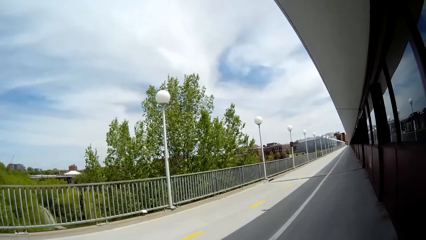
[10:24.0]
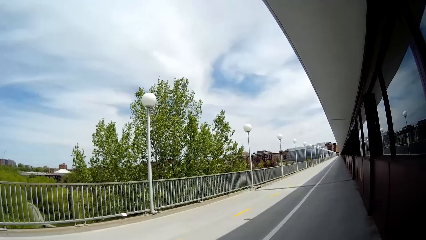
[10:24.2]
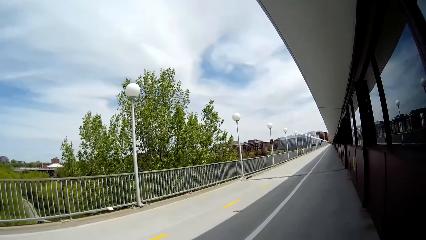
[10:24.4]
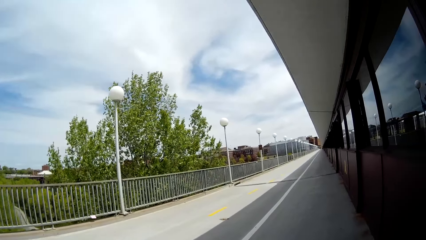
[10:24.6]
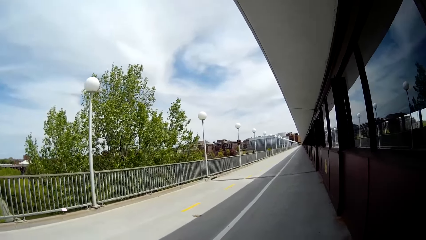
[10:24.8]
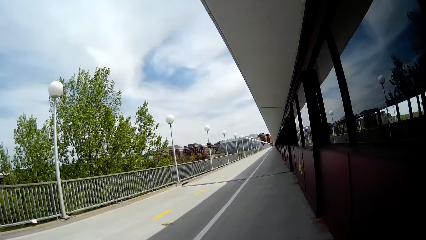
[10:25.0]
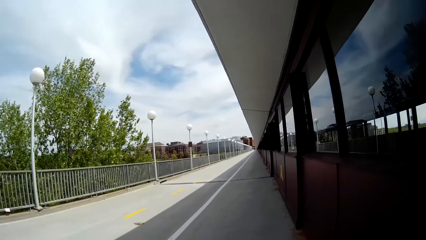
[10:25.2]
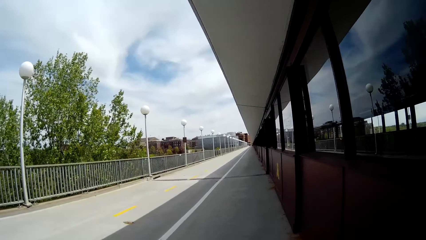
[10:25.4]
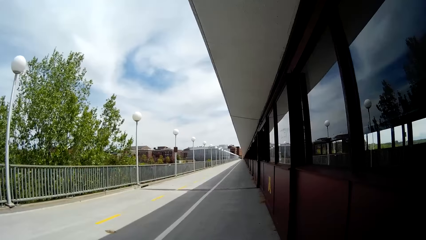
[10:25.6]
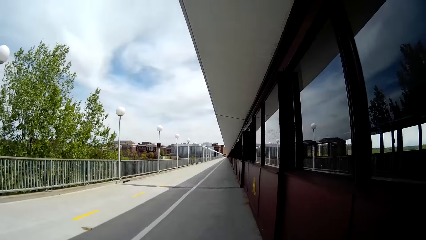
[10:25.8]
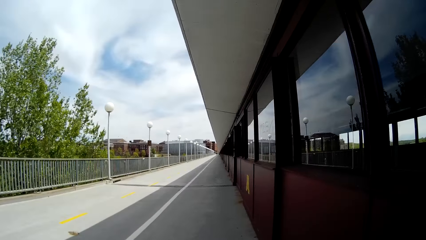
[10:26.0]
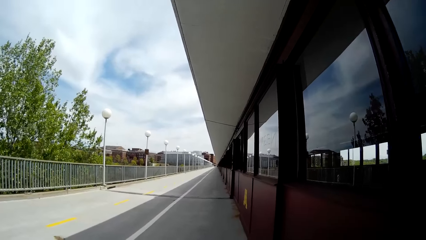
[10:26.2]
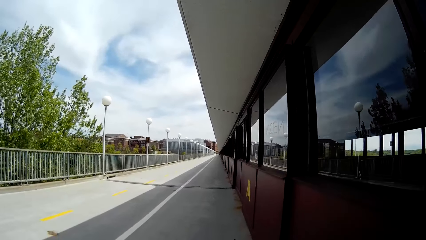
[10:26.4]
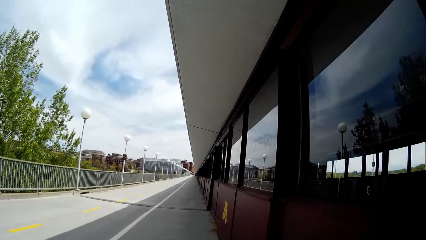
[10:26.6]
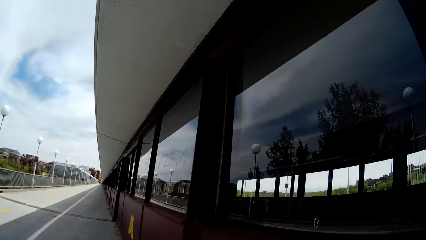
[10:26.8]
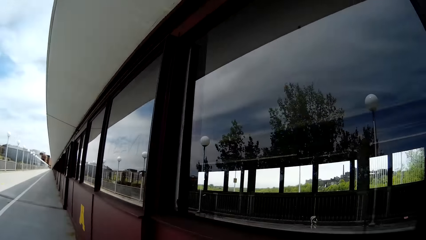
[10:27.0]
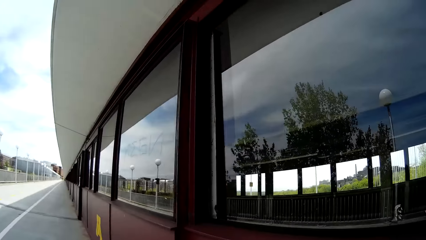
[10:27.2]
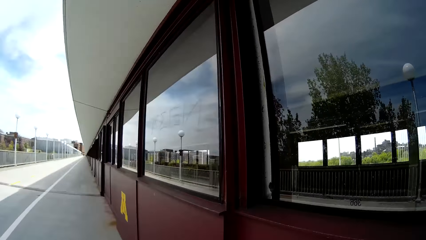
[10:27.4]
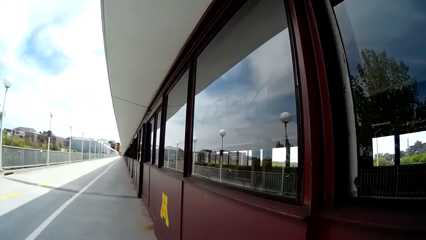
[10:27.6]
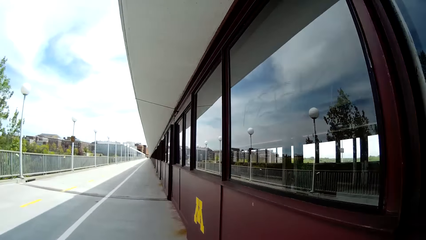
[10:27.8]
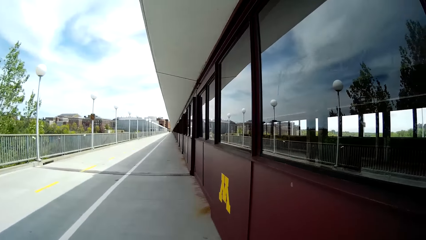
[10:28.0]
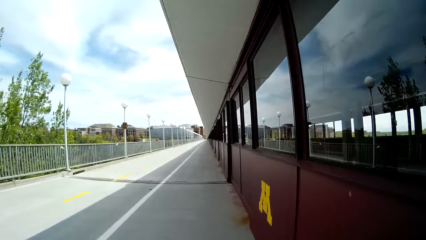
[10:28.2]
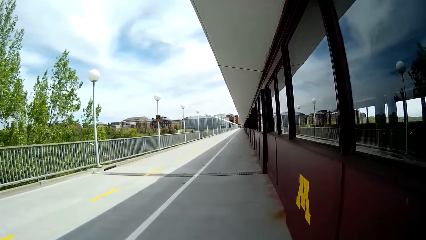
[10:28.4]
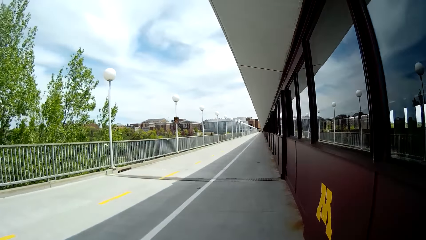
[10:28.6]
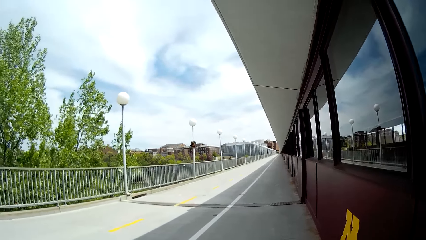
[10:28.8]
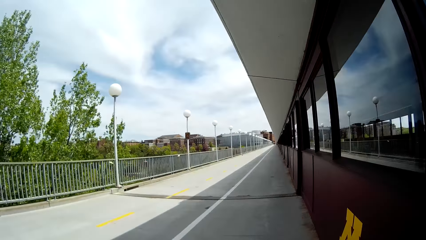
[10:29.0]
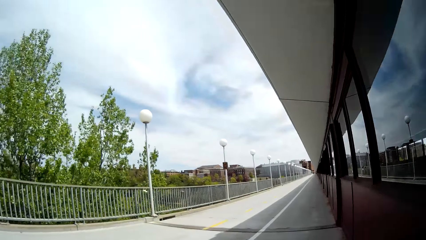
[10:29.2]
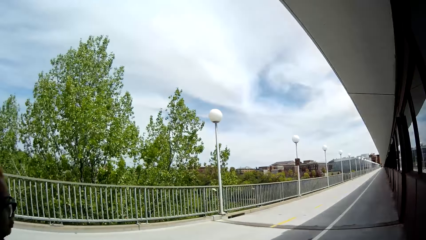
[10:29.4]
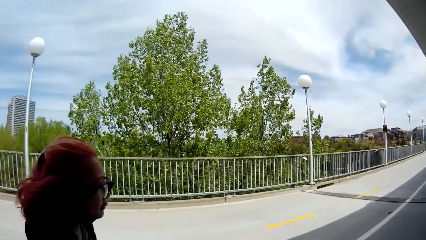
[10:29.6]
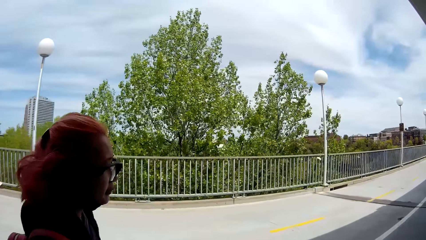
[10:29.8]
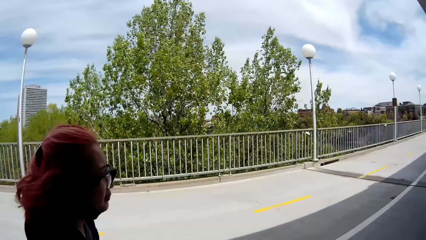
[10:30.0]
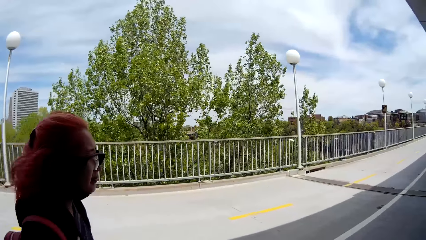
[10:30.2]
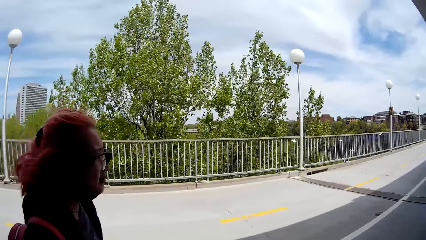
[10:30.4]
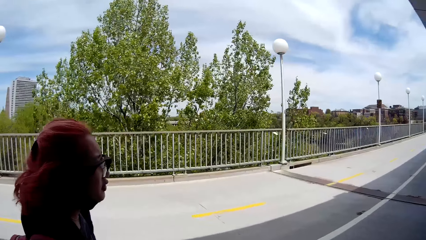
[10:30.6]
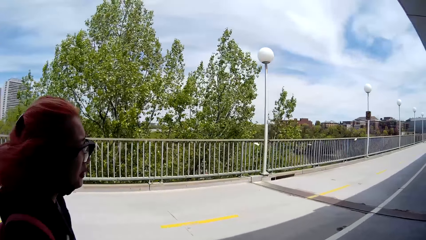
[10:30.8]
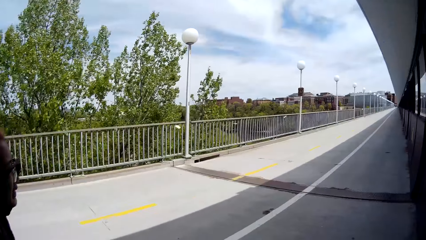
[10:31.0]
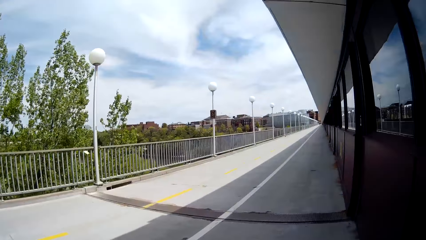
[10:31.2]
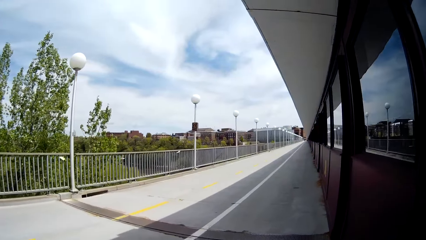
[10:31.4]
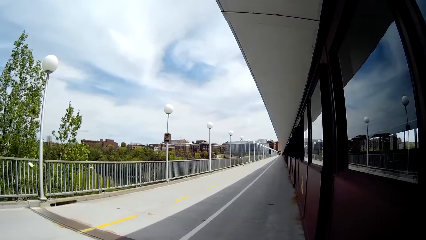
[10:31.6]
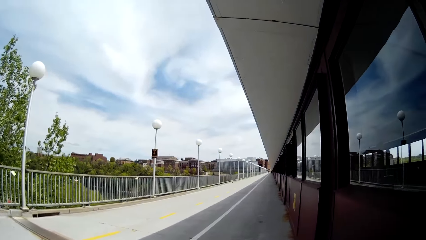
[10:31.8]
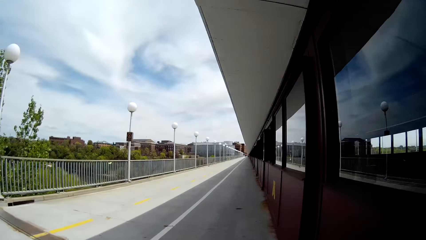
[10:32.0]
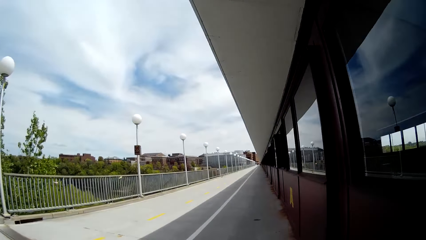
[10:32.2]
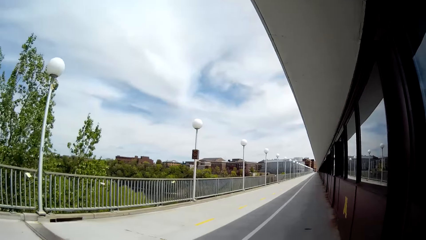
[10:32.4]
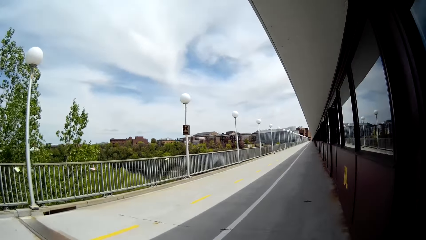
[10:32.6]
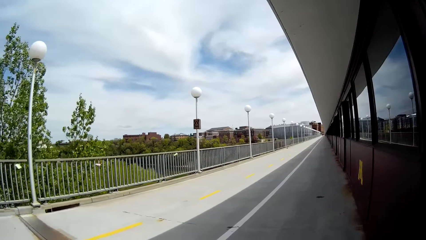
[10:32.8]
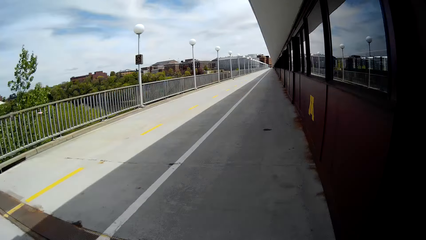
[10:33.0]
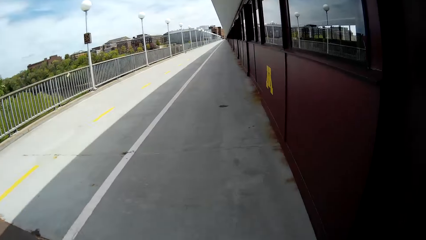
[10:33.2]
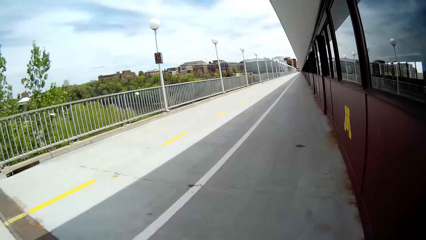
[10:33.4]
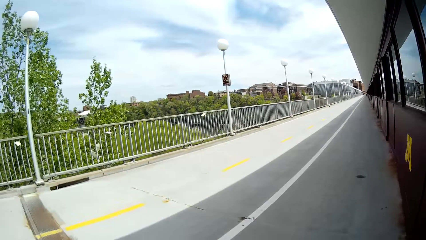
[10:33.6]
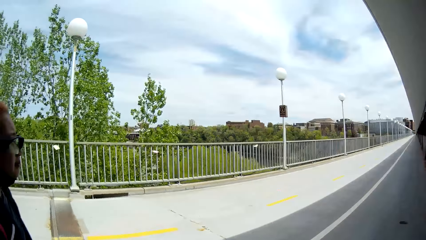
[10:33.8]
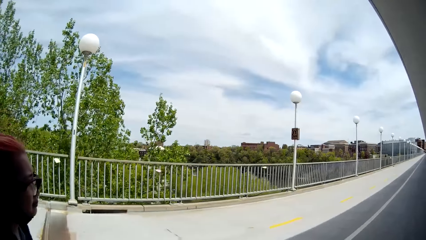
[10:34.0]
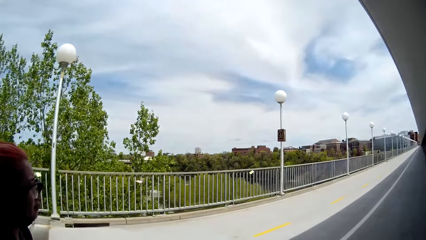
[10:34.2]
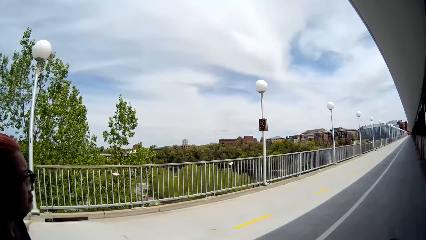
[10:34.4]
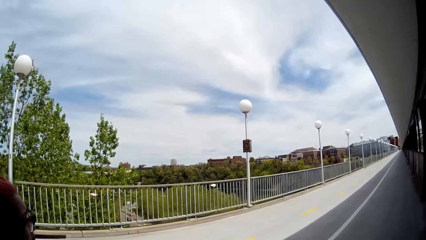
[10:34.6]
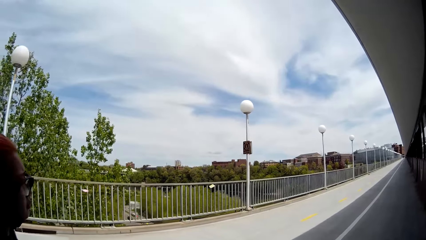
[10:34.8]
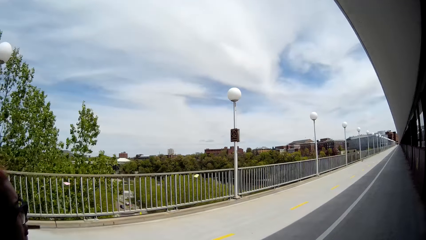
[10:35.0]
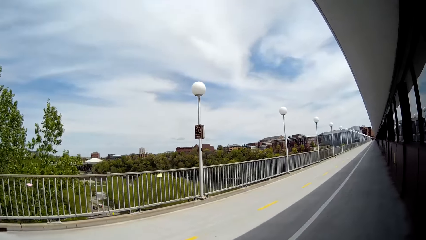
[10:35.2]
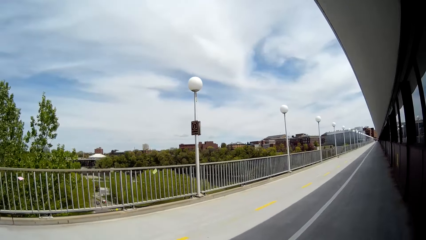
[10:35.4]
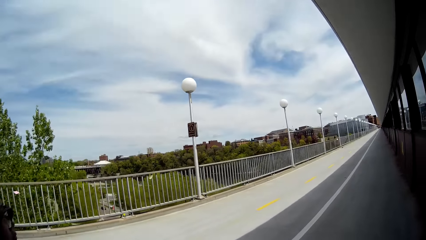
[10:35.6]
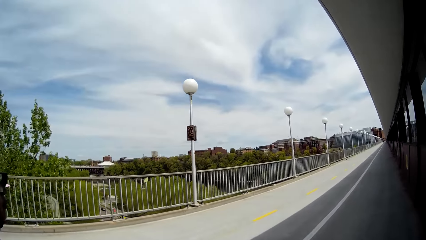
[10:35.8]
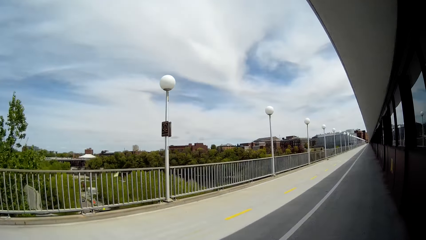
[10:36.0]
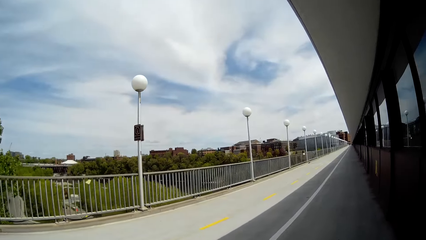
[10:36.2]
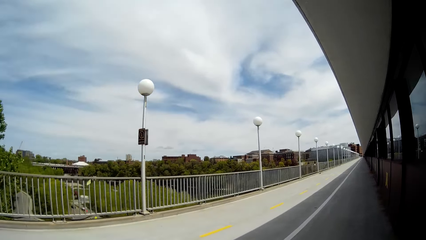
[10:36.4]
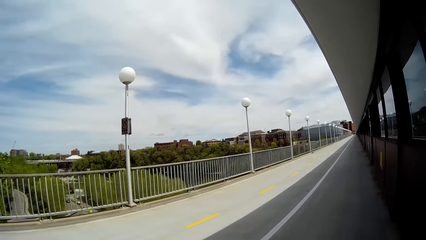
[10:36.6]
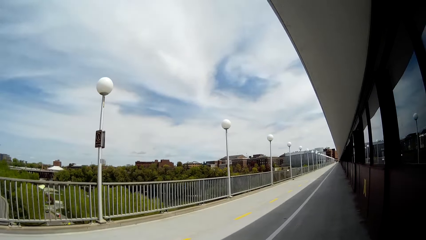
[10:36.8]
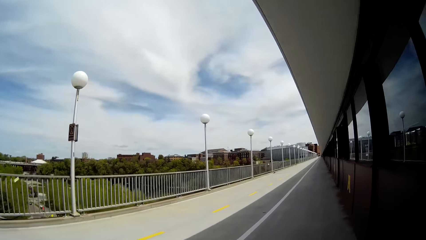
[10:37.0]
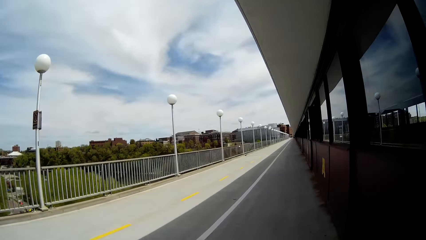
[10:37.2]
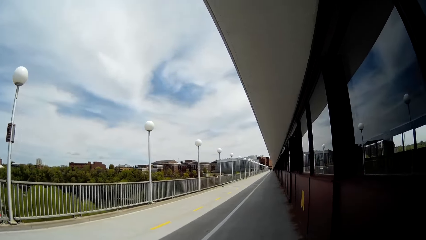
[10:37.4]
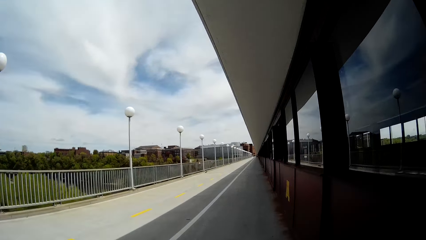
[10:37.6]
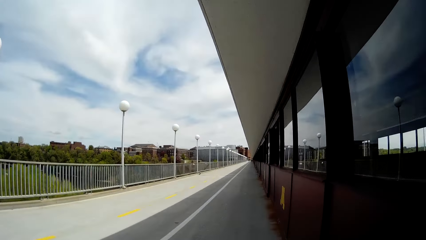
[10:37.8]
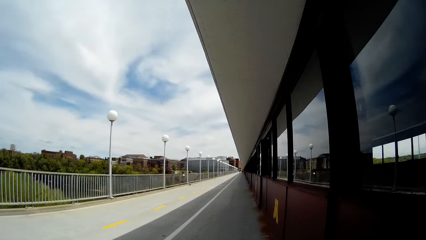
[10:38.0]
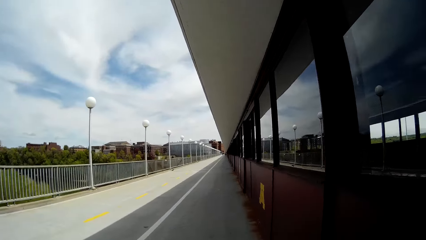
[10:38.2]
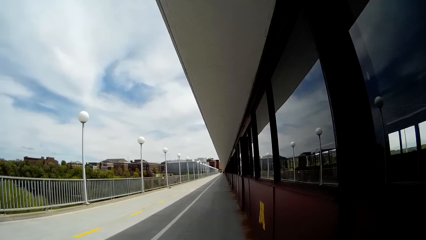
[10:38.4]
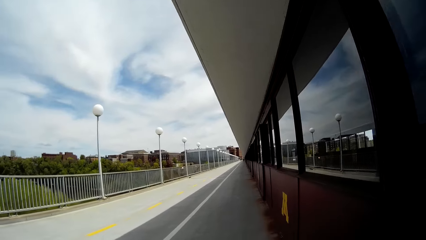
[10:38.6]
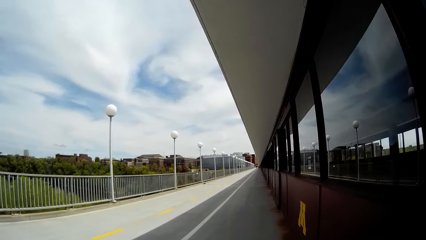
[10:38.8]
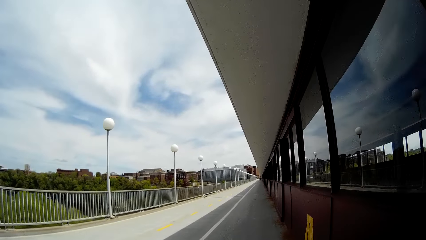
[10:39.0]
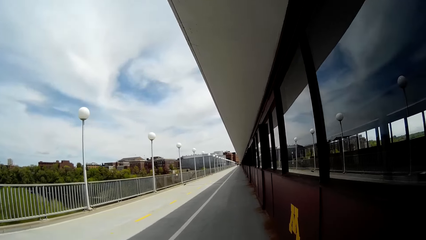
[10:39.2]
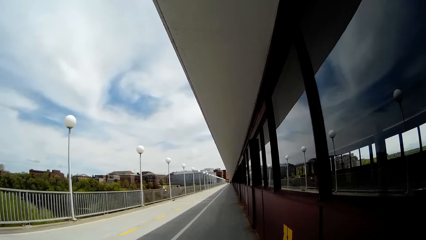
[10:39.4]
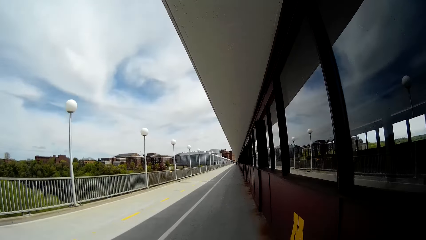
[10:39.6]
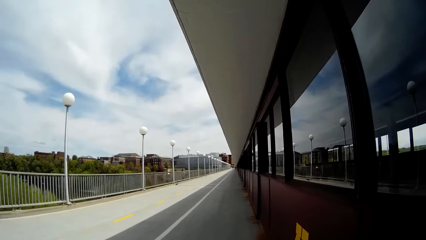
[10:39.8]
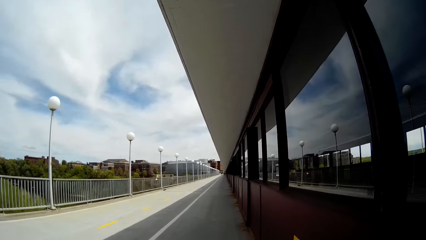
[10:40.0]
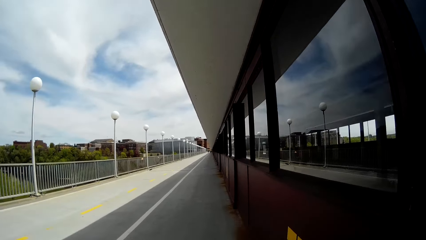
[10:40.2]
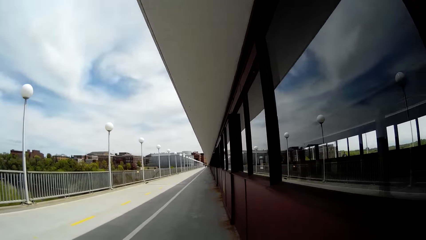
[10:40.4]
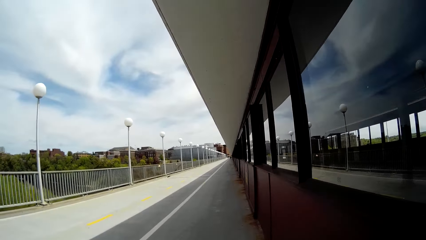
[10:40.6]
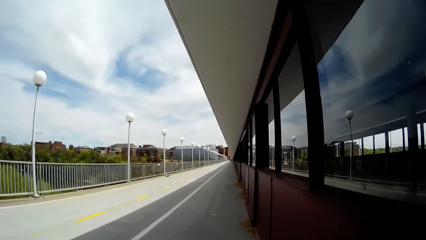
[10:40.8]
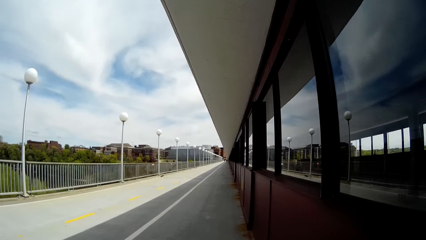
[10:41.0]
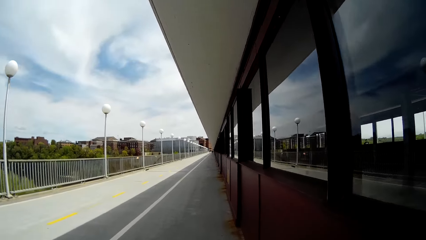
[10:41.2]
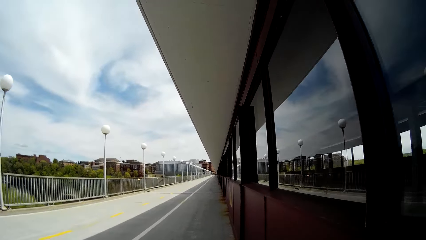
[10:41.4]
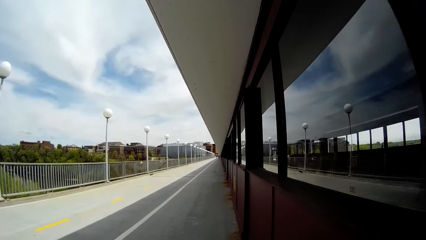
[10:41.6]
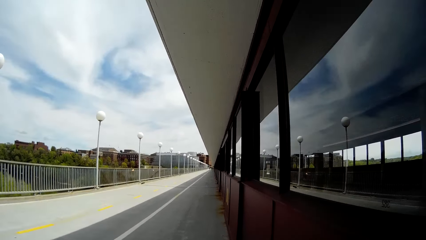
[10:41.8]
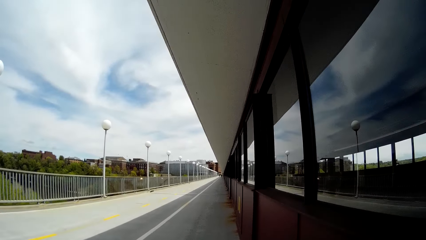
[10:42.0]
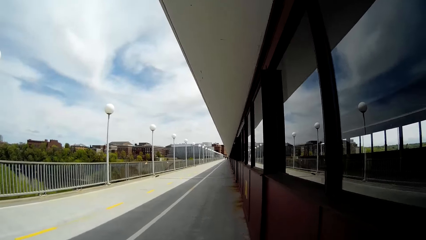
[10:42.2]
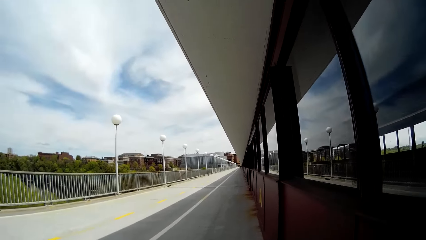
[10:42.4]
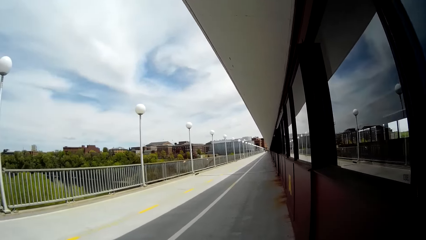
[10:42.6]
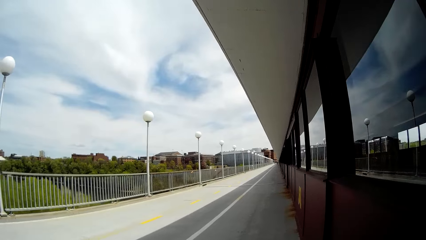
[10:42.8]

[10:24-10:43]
The camera wearer looks around the road. They walk along the road. They interact with the woman. They walk along the road. They look around the road. They walk along the road.
